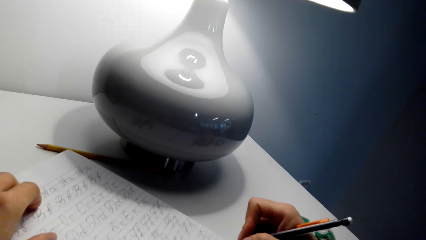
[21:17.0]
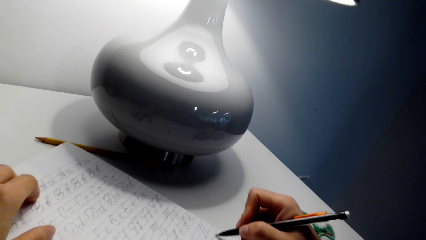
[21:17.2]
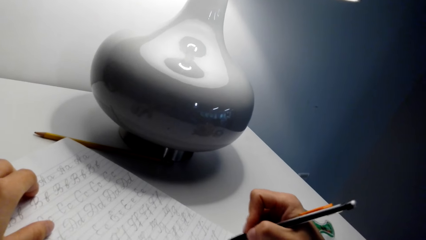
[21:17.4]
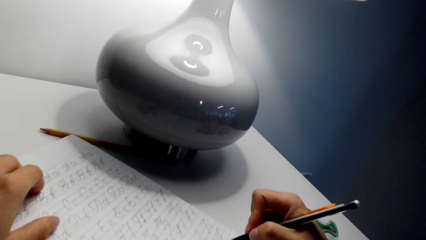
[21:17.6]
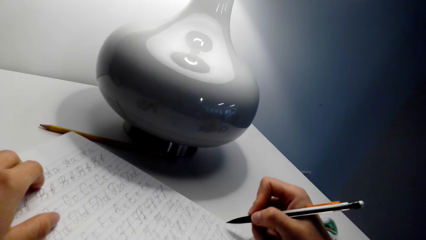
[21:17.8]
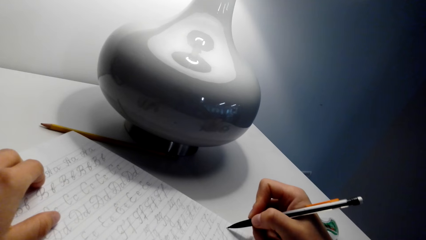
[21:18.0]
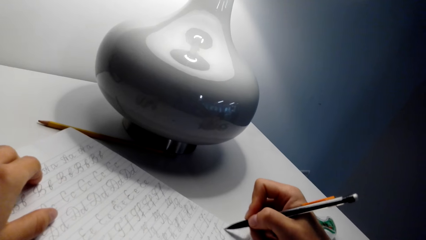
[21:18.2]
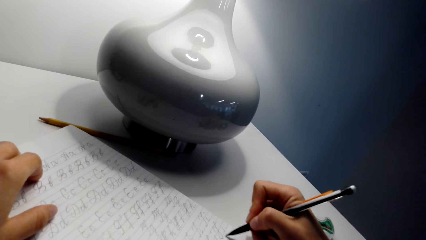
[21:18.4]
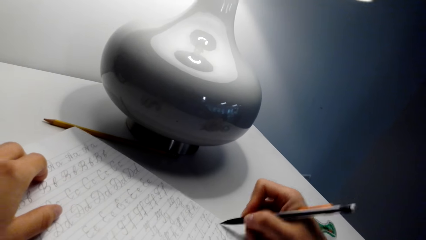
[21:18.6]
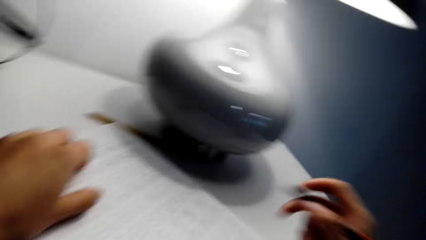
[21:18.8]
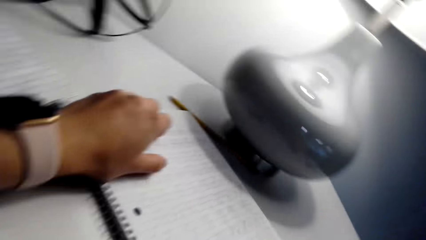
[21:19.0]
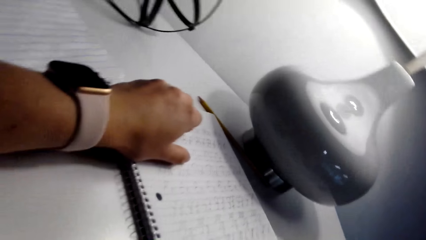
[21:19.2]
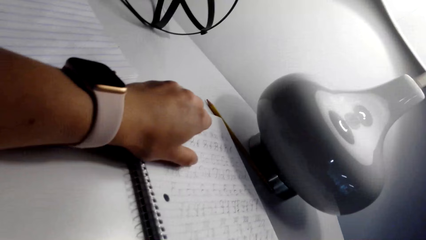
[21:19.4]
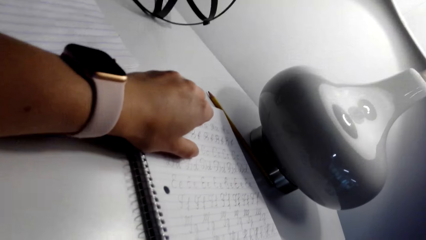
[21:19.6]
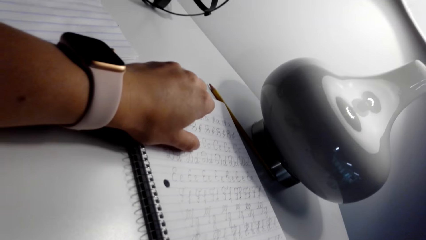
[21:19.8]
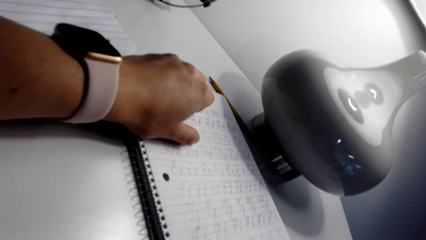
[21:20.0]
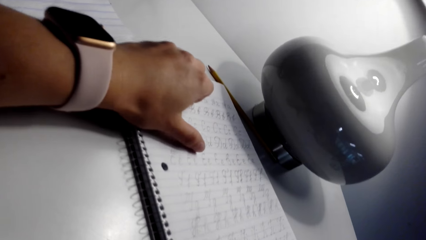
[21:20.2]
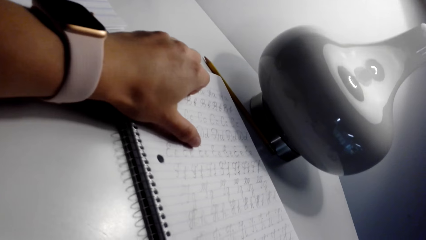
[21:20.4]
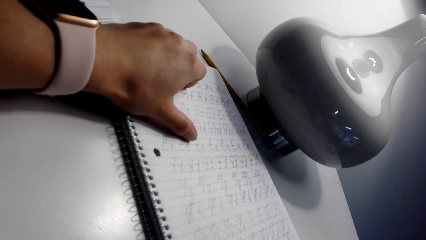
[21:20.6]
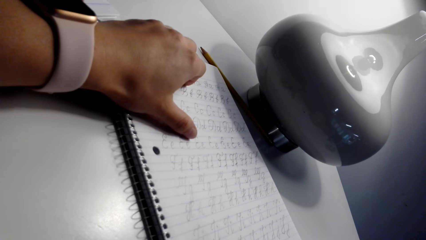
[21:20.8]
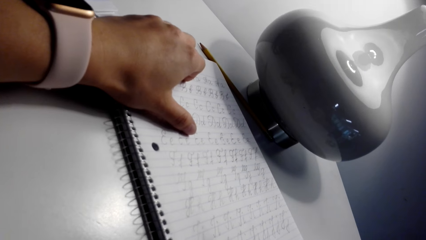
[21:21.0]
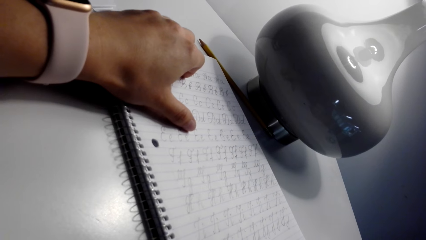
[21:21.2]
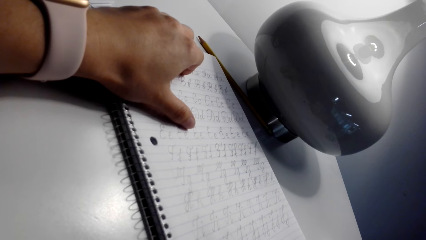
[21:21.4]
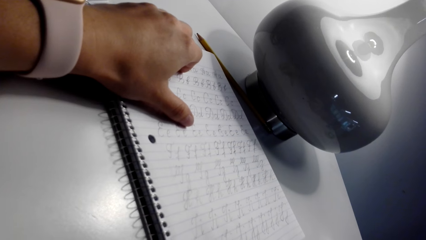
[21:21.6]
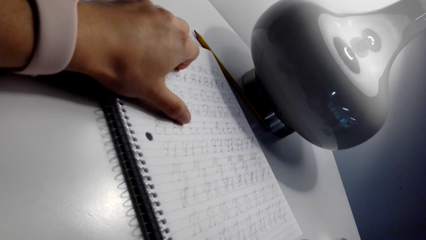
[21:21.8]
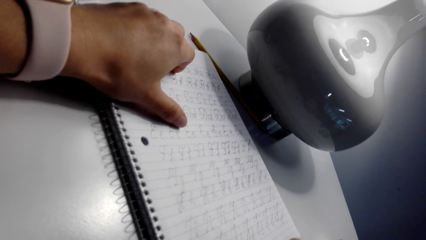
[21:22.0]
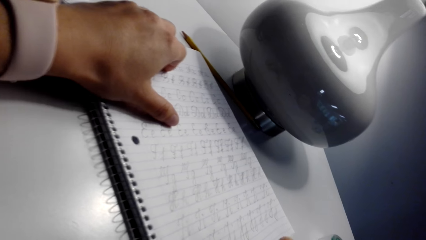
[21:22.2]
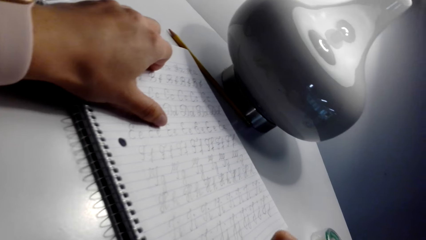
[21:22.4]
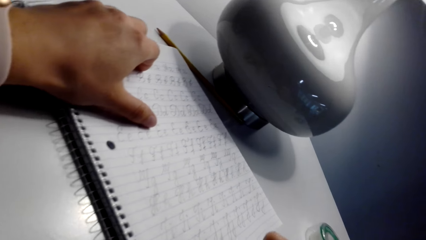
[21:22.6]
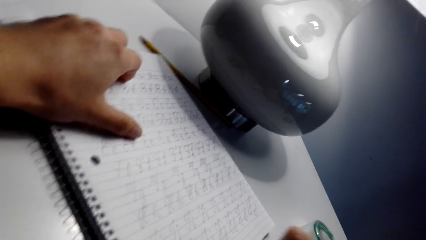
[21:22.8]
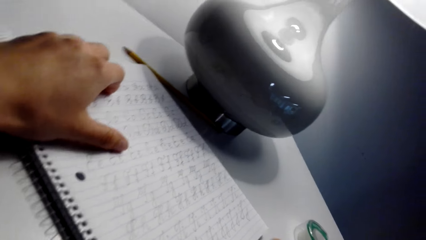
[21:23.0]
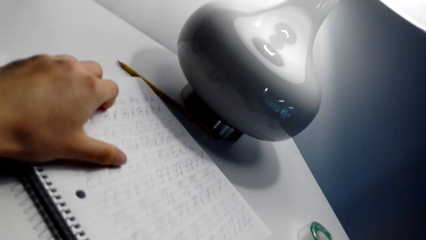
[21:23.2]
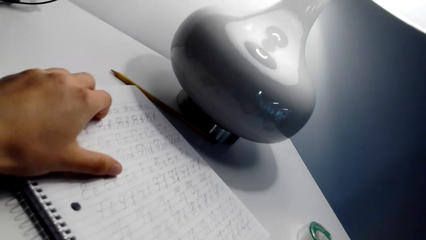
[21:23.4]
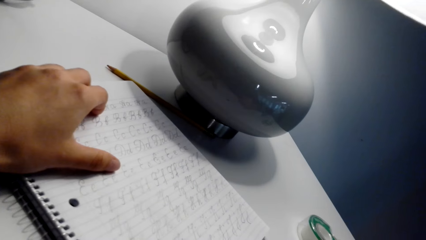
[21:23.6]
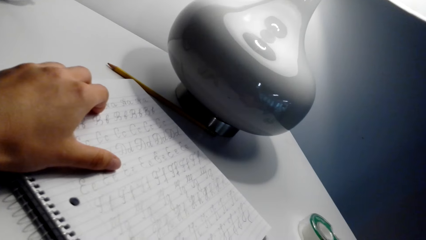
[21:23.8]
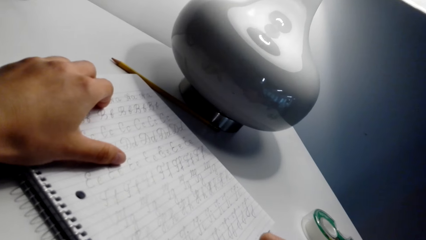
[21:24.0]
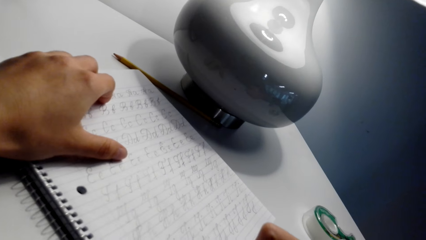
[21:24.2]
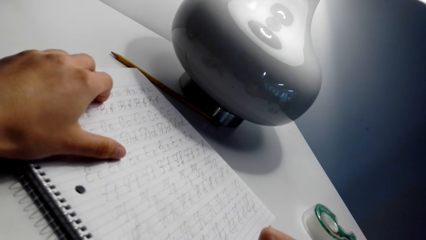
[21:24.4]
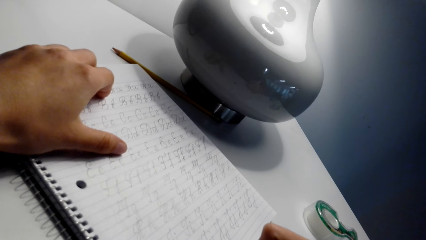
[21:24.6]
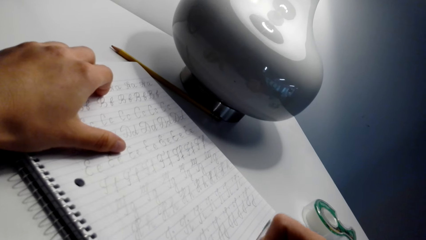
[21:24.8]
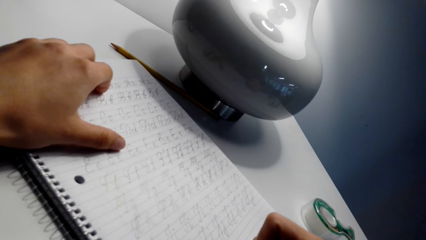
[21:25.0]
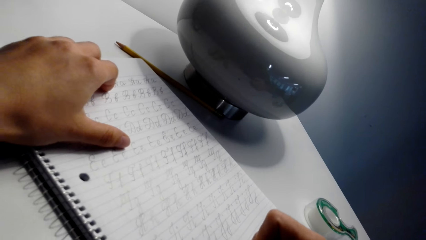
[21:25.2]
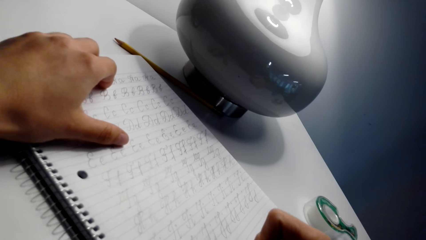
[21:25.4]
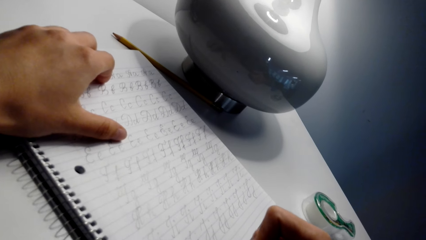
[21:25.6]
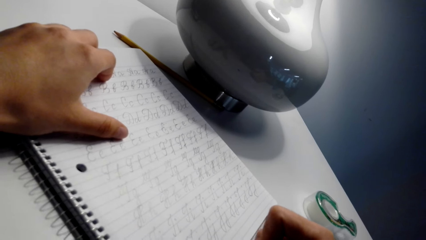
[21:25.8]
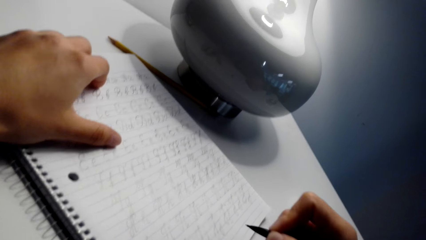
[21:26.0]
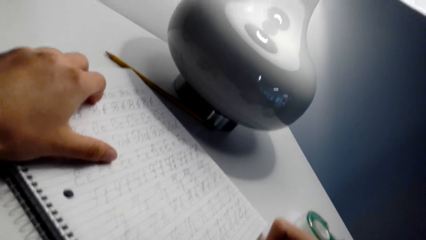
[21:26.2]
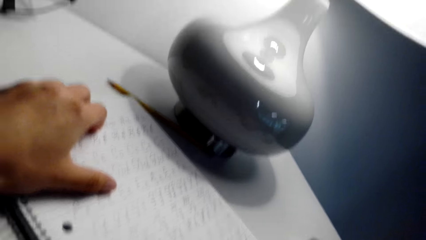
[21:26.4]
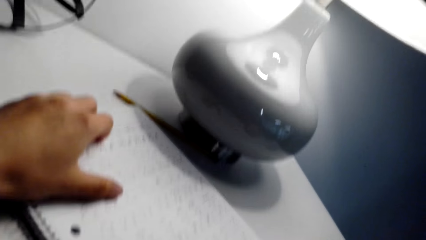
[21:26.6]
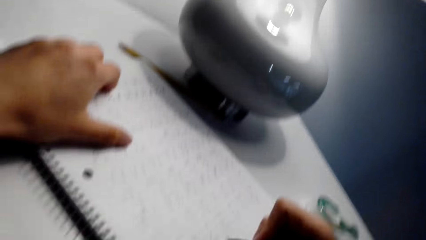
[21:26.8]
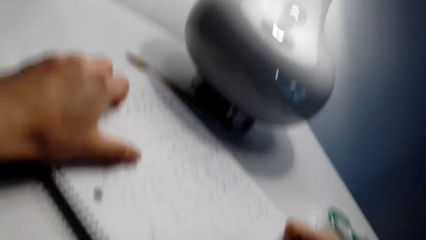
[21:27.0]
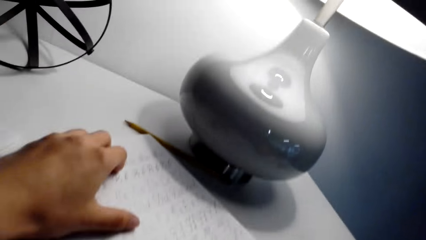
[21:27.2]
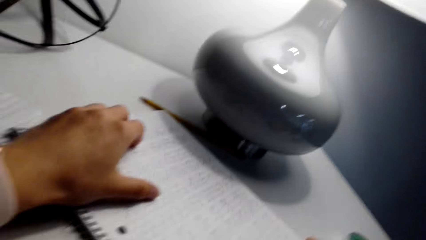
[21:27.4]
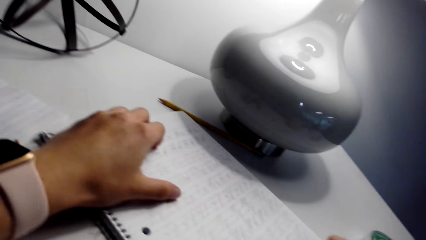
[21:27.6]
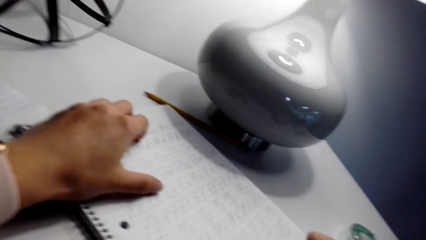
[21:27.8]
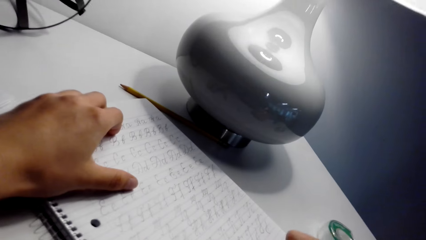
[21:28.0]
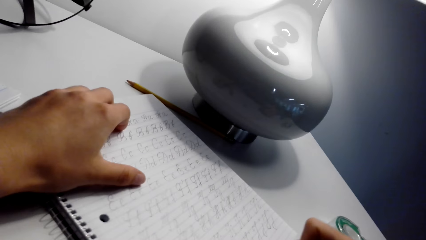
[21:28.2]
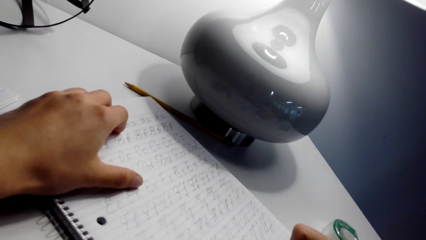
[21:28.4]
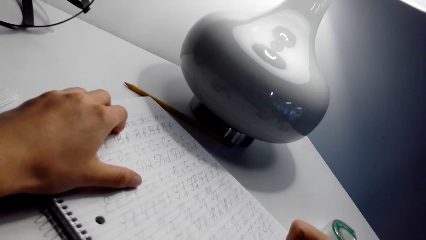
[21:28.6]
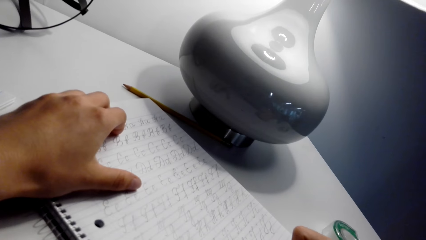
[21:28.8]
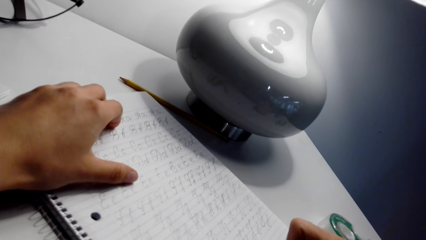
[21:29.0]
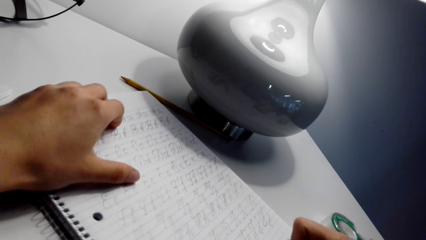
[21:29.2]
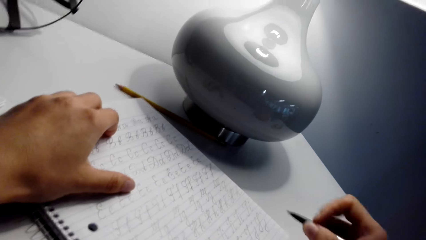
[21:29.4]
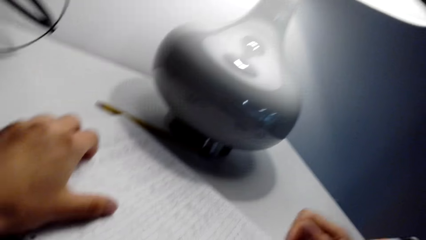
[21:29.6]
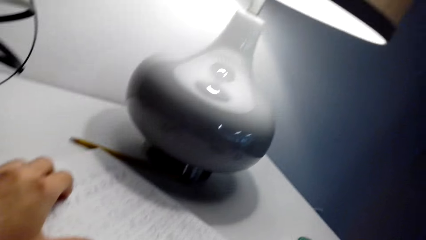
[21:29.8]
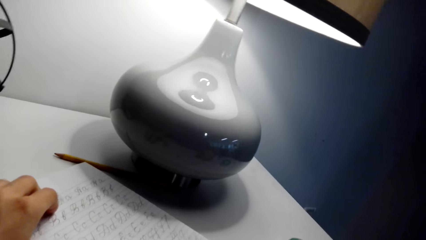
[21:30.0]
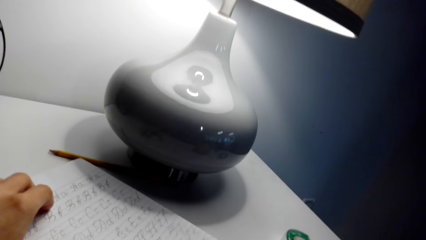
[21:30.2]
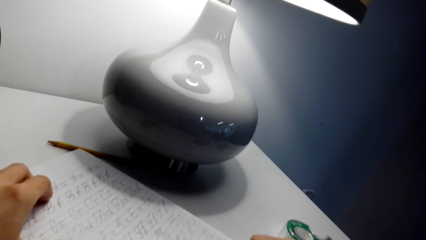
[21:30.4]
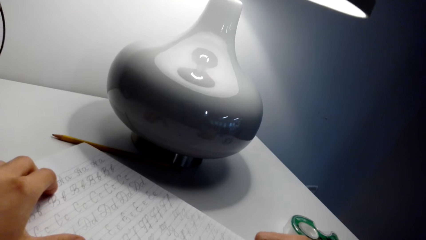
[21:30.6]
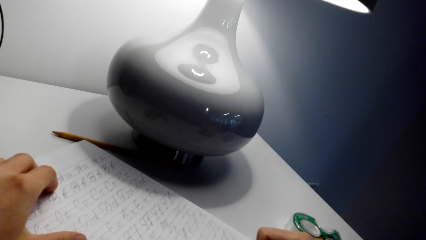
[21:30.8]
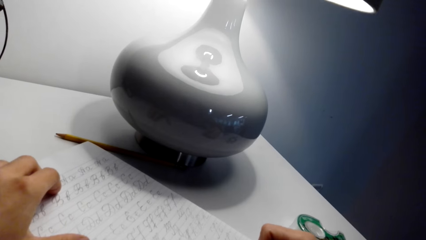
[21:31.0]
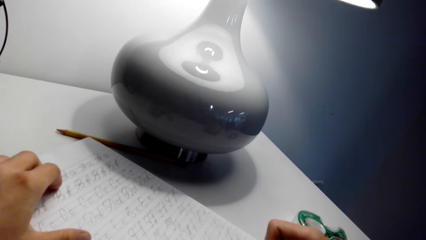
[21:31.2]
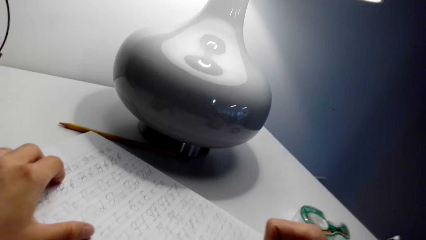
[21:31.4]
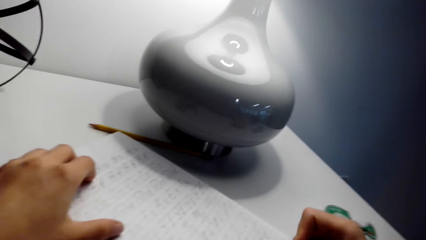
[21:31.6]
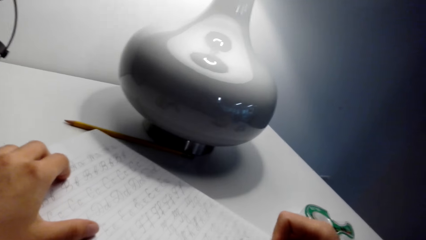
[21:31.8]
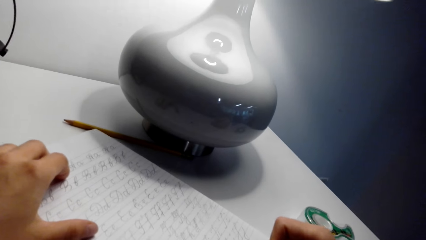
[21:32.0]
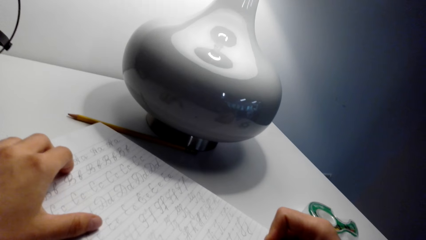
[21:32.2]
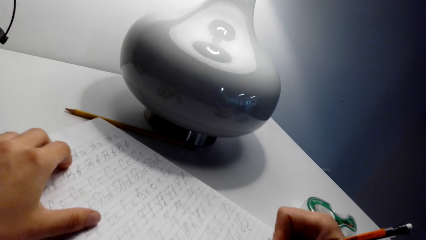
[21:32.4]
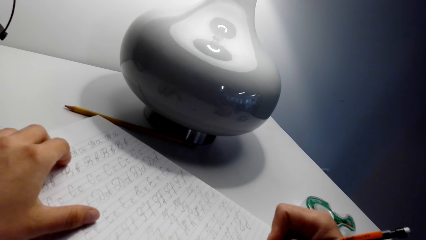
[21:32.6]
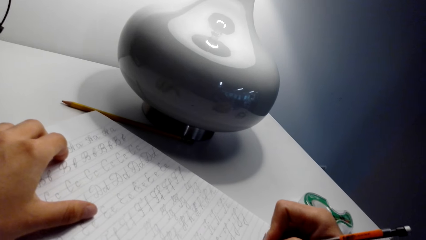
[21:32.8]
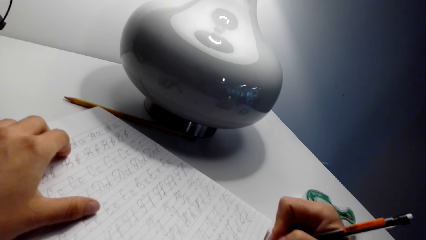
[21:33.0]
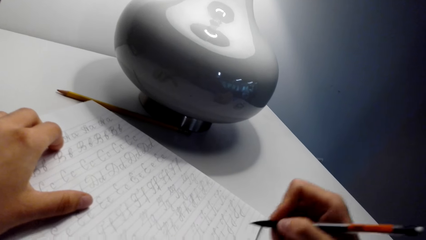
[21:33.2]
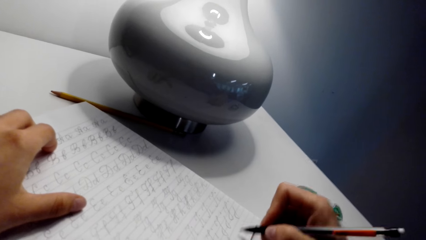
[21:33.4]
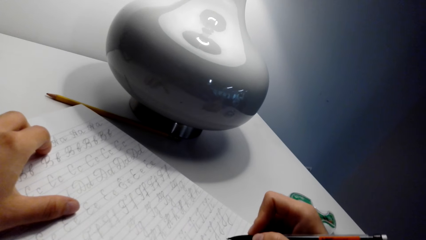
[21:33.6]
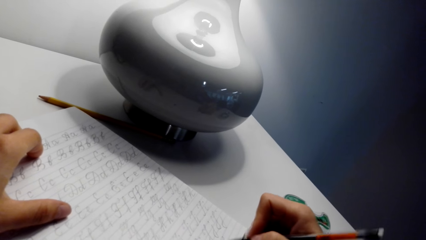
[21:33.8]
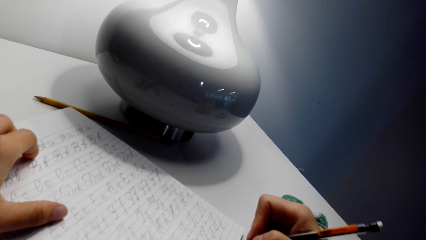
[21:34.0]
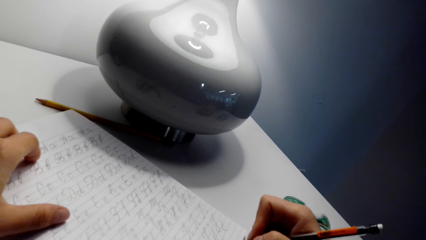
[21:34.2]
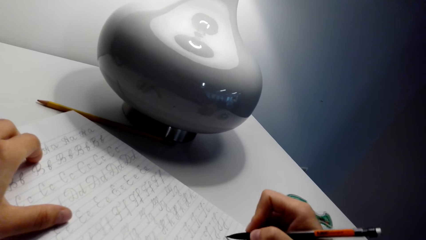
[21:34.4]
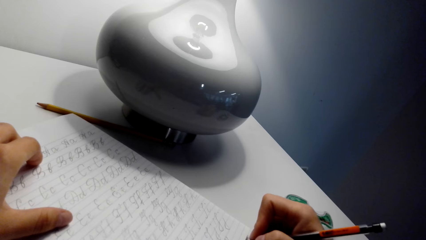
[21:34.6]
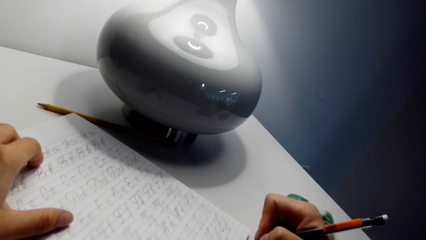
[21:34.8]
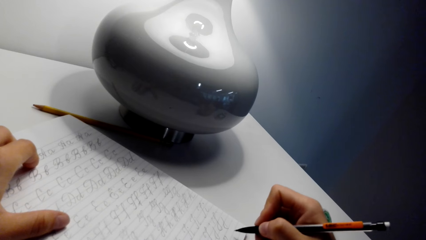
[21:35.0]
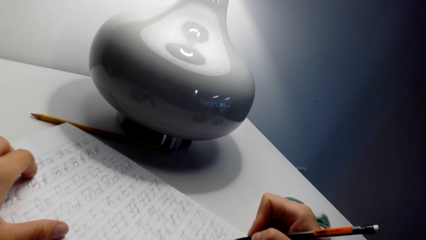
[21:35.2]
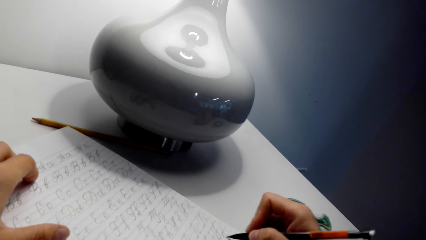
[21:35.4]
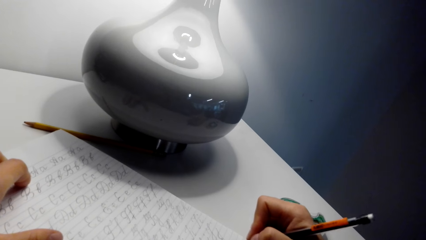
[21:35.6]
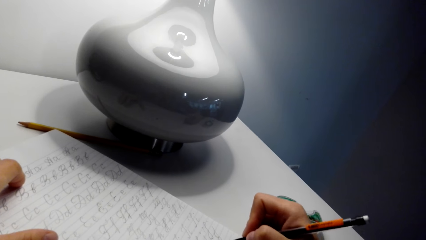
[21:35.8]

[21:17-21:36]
The camera wearer writes on a notebook with a pen. A person talks with the camera wearer. The camera wearer looks around. They write on the notebook with the pen. The person talks with the camera wearer. The camera wearer writes on the notebook with the pen. They look around. They talk with the person. They write on the notebook with the pen. They write on the notebook with the pen again.
